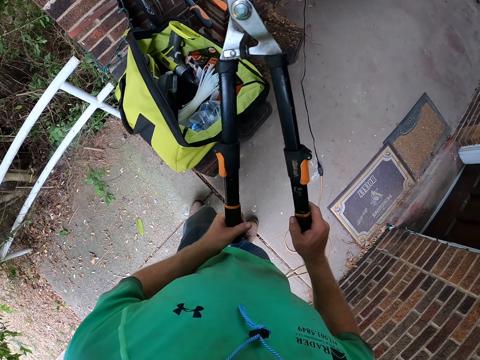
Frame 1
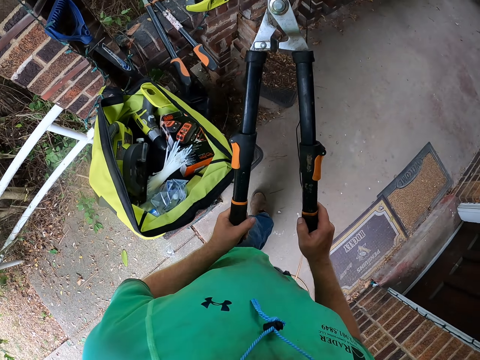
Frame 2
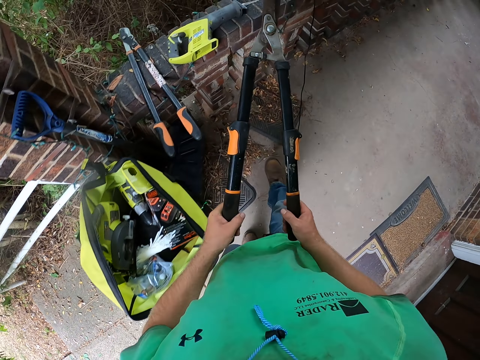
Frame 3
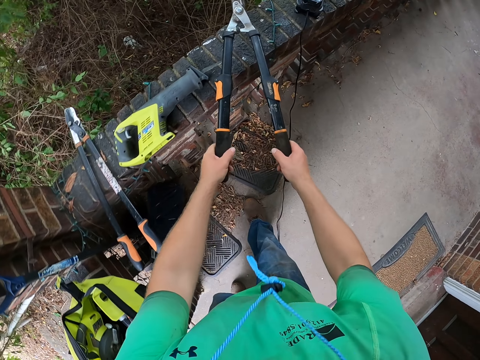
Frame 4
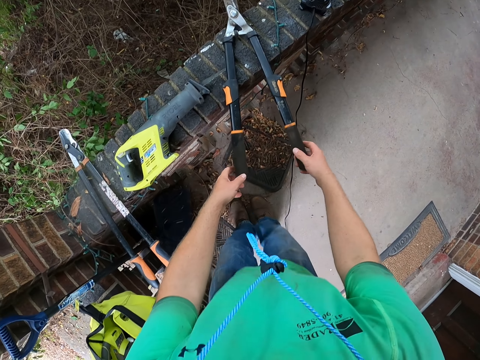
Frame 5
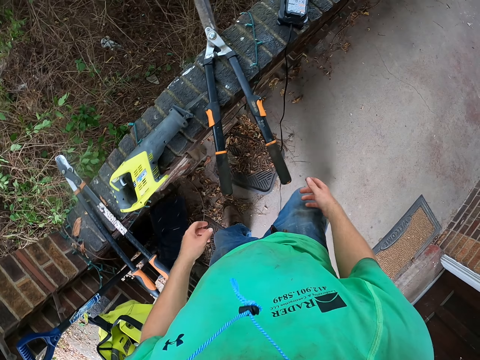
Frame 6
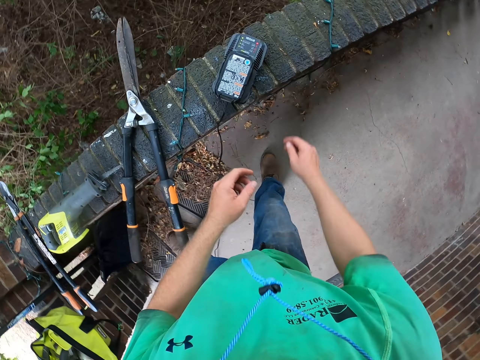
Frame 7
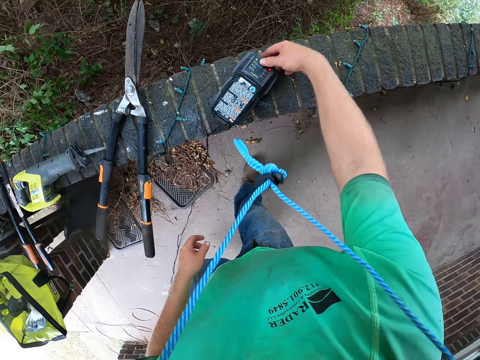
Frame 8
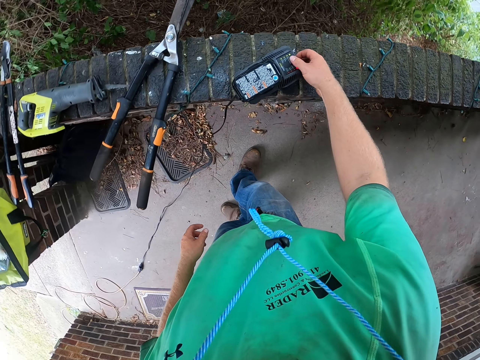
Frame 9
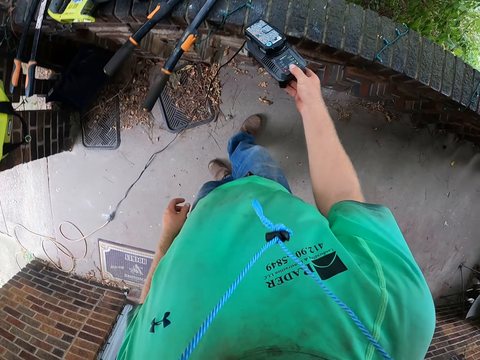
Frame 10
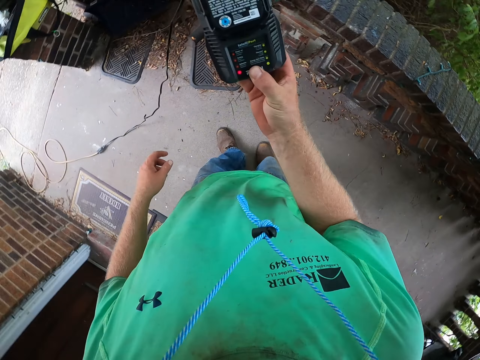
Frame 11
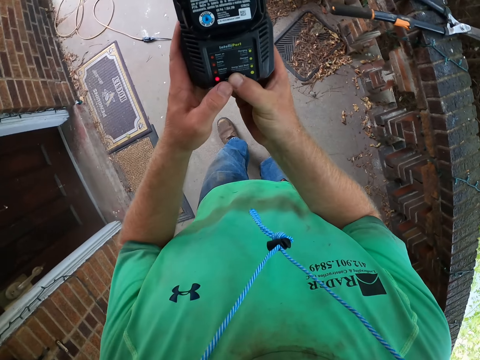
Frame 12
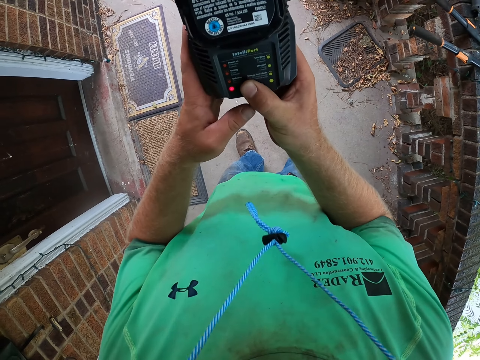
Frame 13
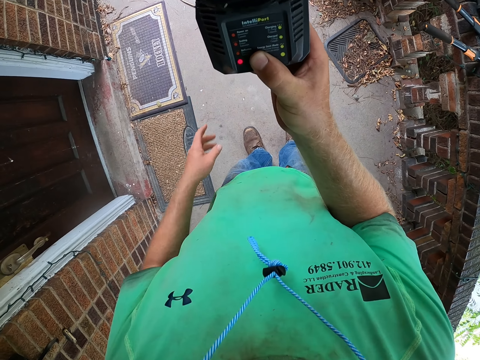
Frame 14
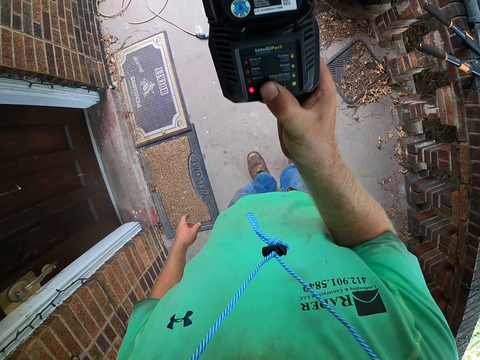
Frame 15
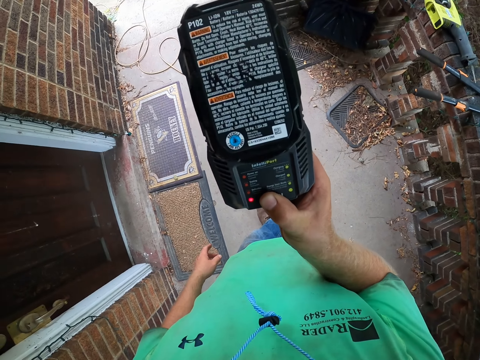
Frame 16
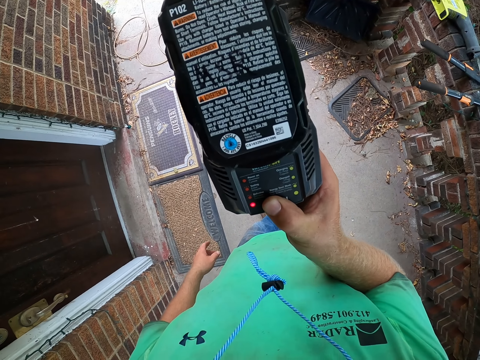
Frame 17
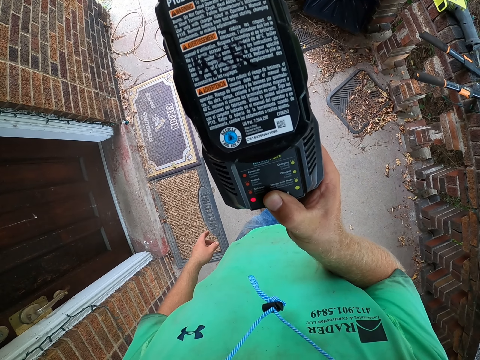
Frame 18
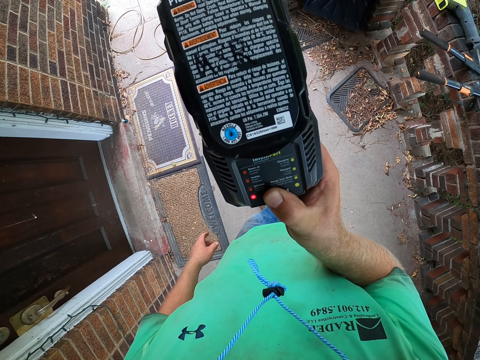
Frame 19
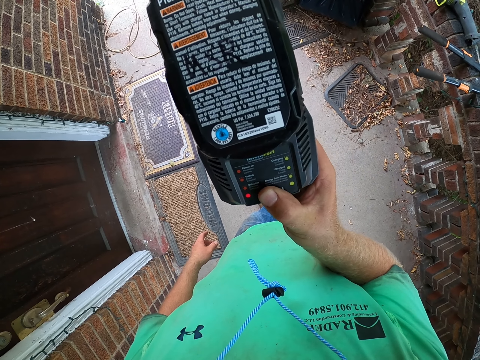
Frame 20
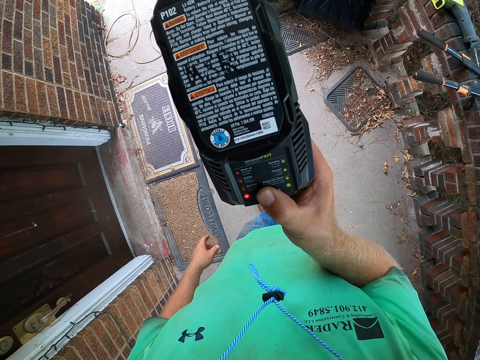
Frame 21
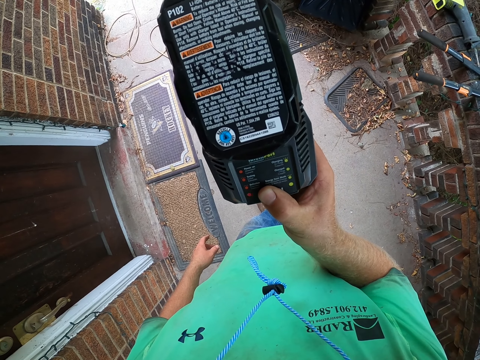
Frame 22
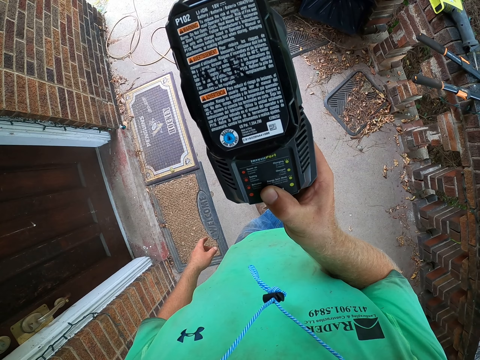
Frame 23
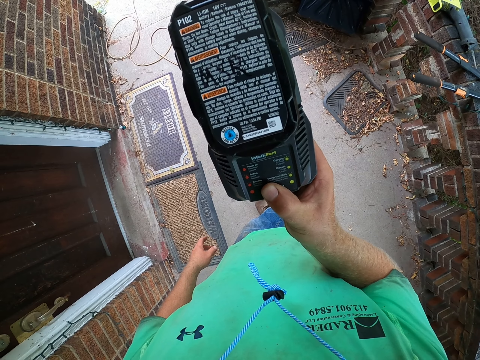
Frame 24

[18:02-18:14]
The camera wearer places the shear on the brick pavement with his right hand. He walks around the garden. He picks up a battery charger or meter box from the brick pavement with his right hand. He holds the battery charger with his hands. He operates the meter box.

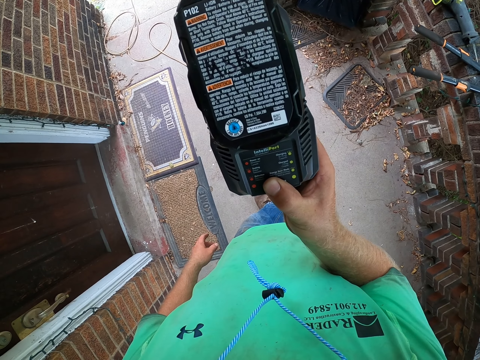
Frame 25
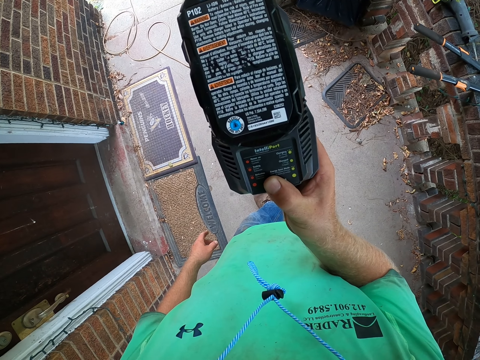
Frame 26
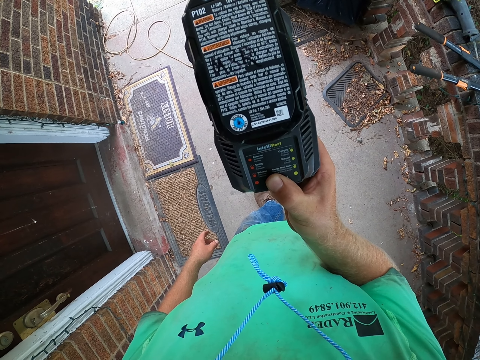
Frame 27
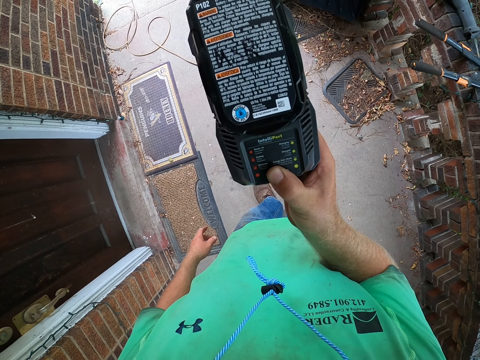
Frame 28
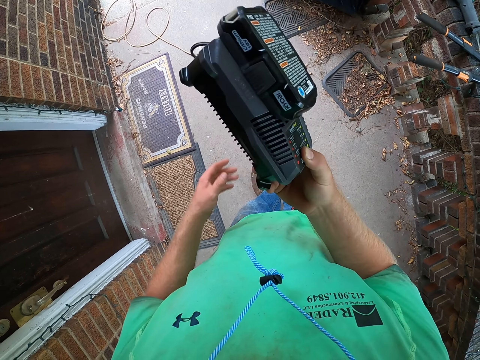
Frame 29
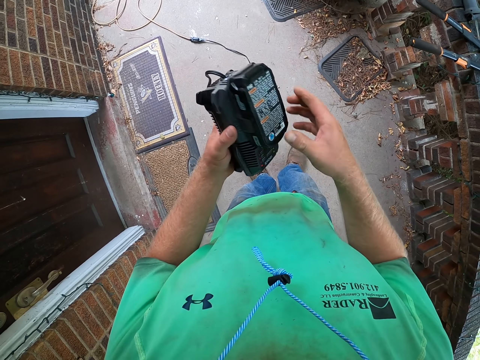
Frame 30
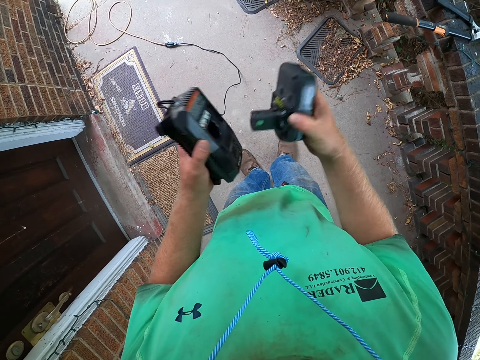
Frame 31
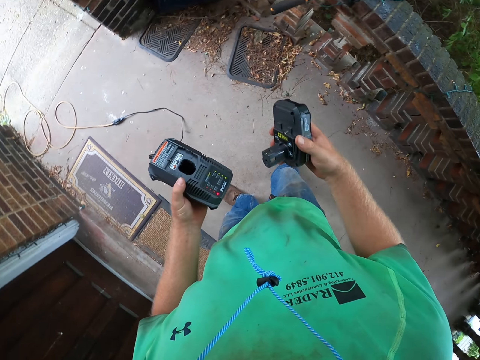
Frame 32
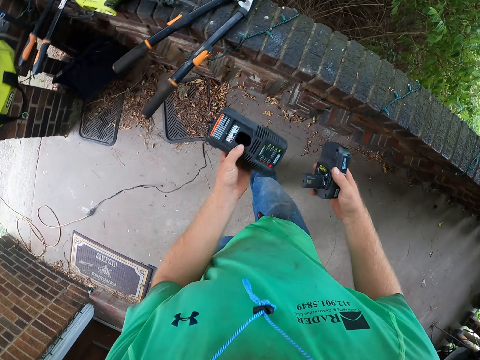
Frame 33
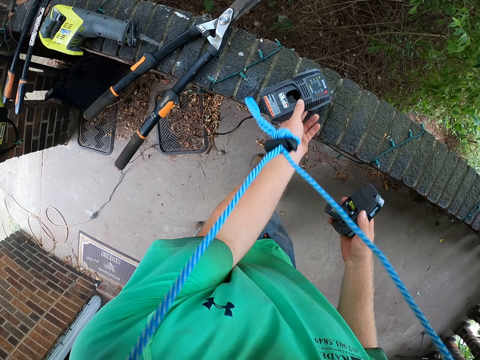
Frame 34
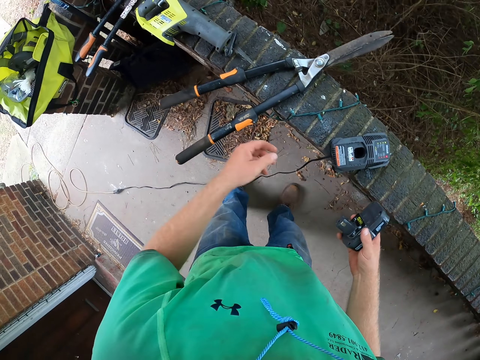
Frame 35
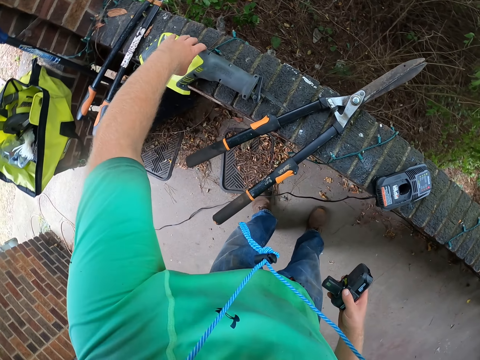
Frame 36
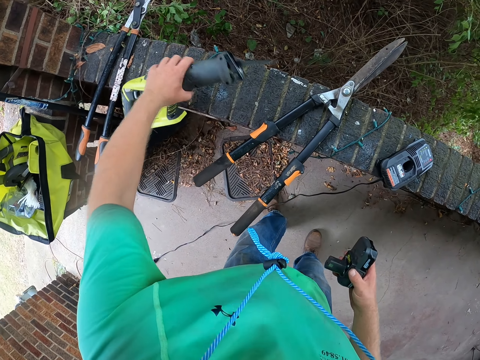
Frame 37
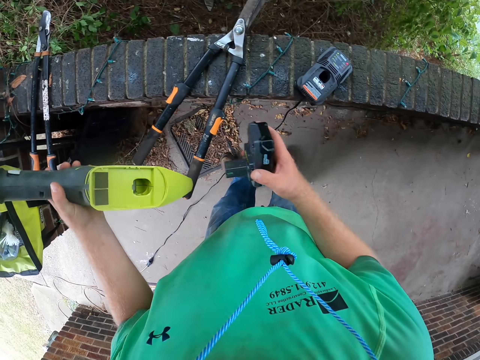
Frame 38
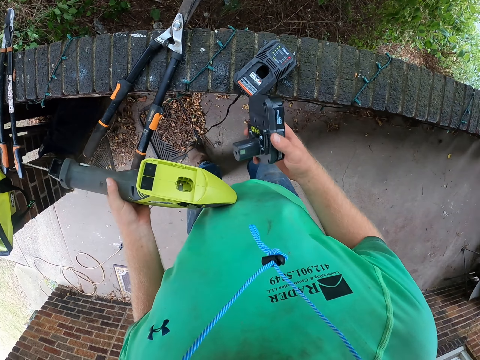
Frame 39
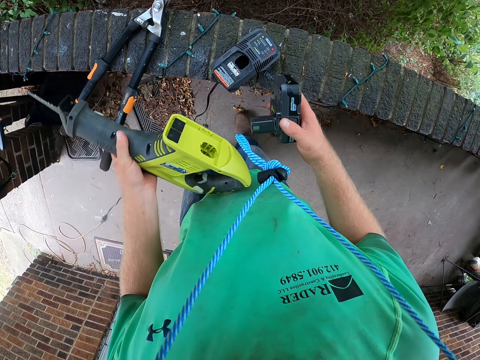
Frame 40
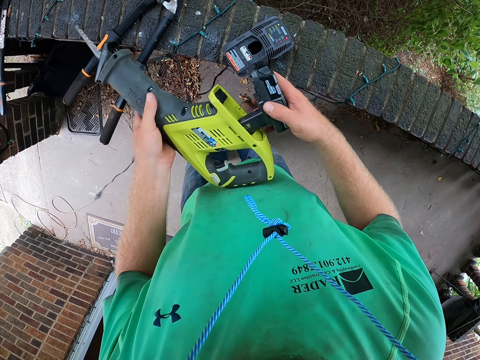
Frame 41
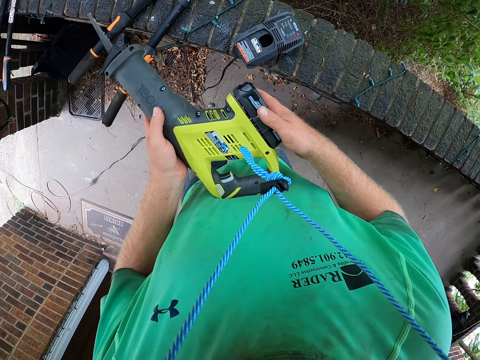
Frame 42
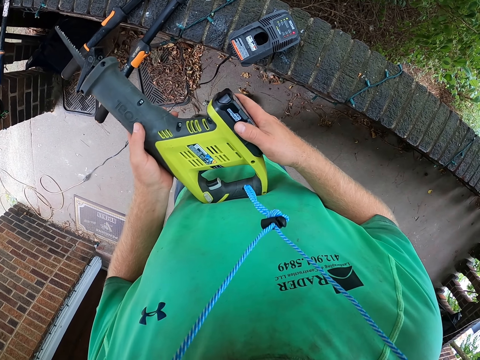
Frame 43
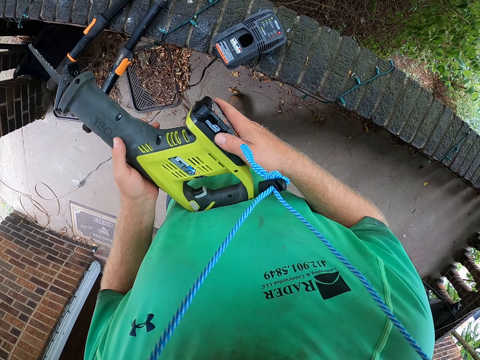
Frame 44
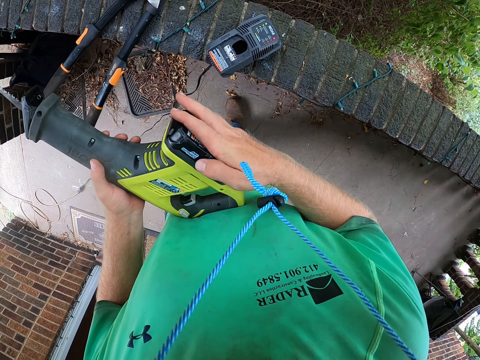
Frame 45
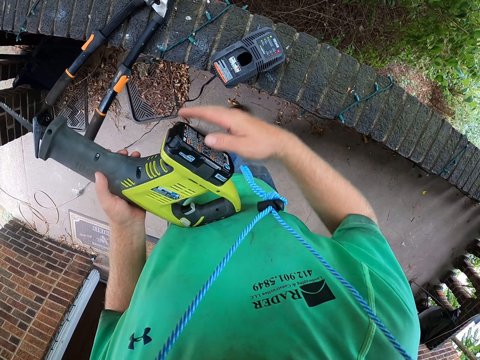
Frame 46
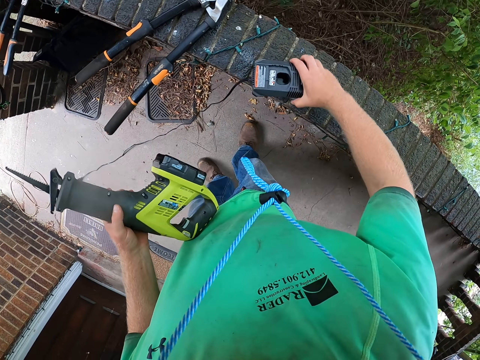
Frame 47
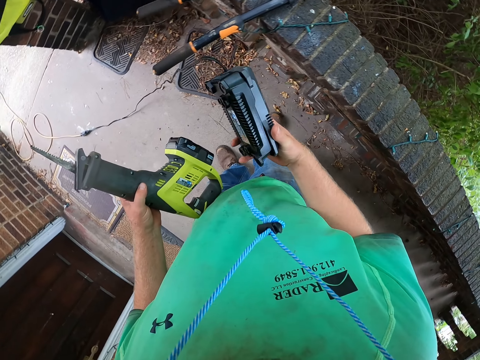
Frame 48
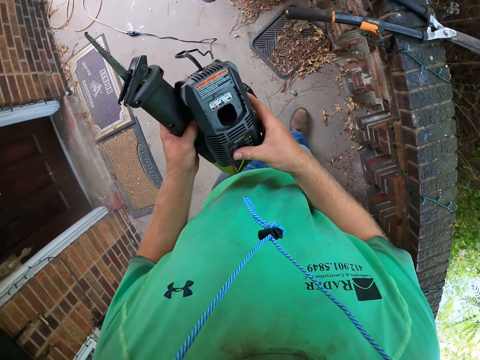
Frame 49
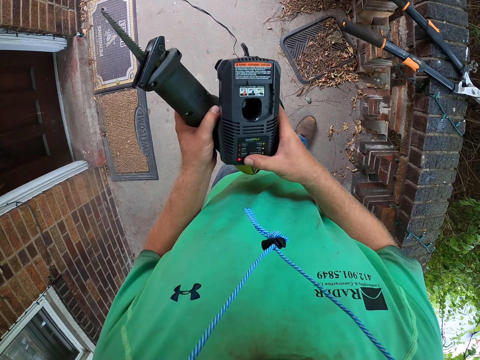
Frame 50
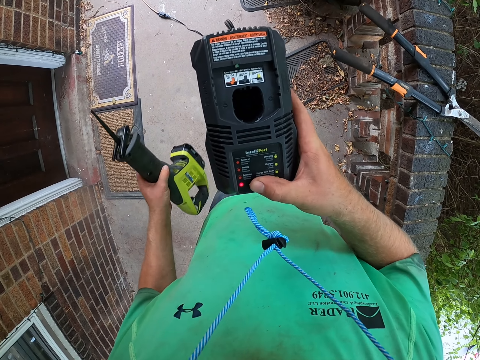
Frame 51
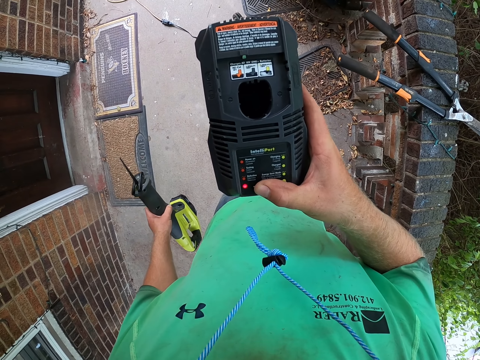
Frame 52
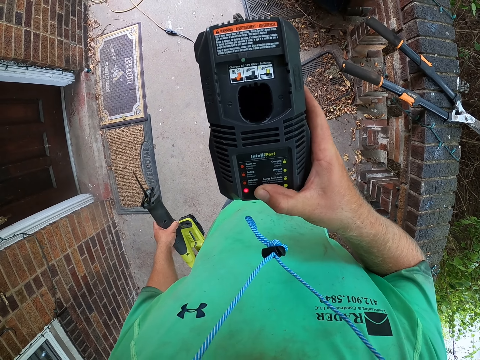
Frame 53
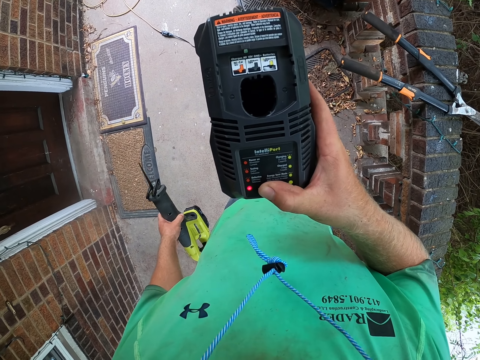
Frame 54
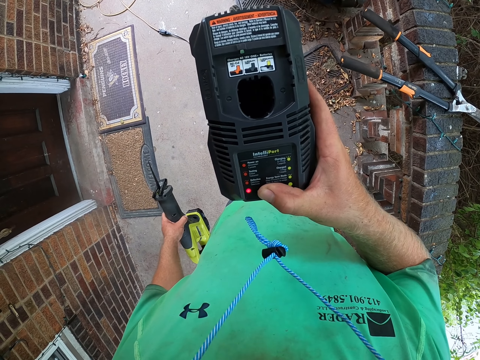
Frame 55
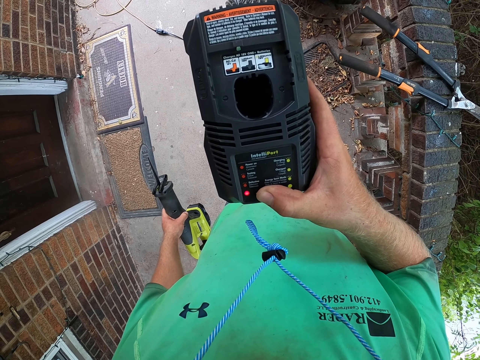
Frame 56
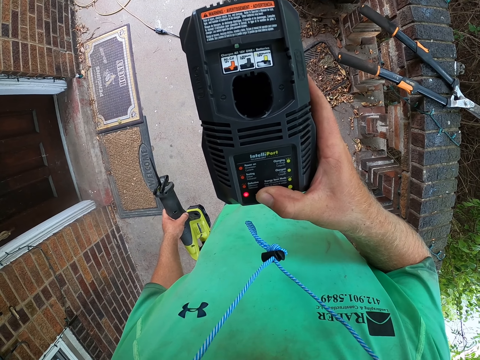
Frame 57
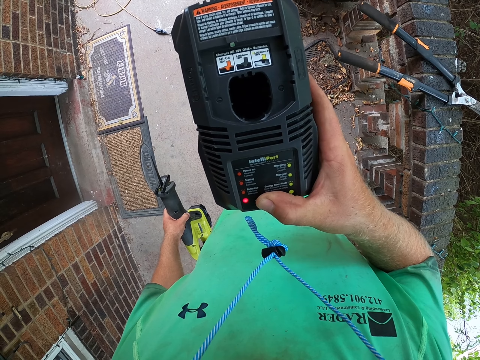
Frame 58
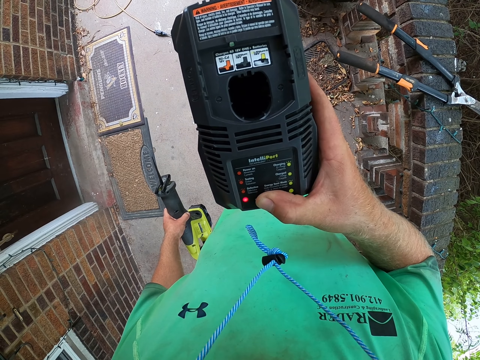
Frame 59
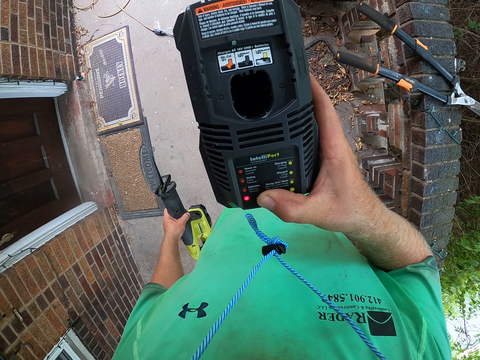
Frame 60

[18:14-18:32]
The camera wearer holds the battery charger or meter with both hands. He removes a battery from the battery charger with his right hand. He drops the battery charger on the fence with his left hand. He picks up a sabre saw from the fence with his right hand. He fixes the battery into the sabre saw with his right hand. He picks up the battery charger from the fence with his right hand. He drops the meter. He resets the meter.
